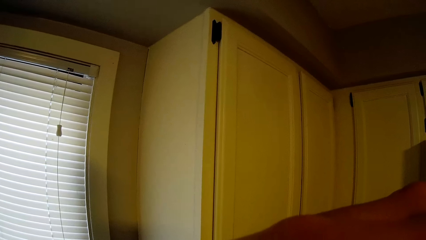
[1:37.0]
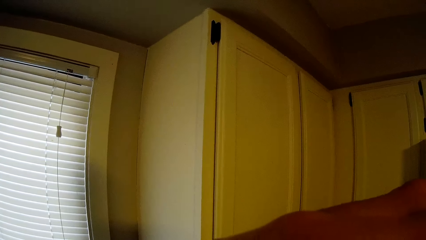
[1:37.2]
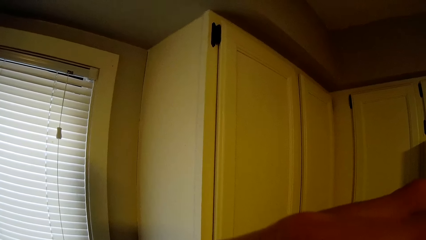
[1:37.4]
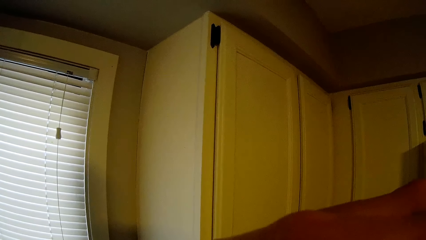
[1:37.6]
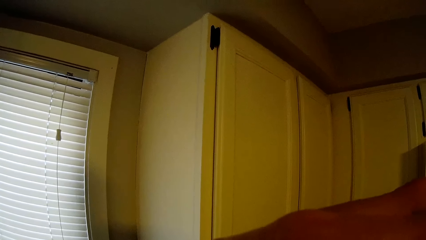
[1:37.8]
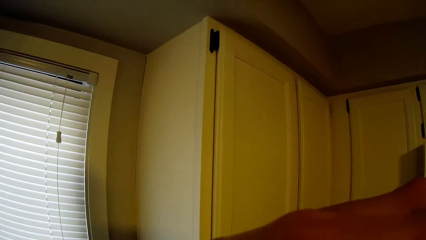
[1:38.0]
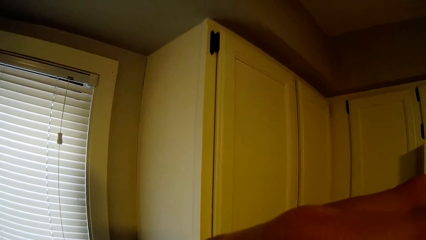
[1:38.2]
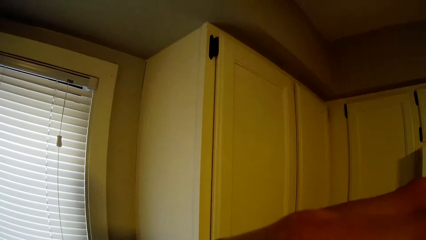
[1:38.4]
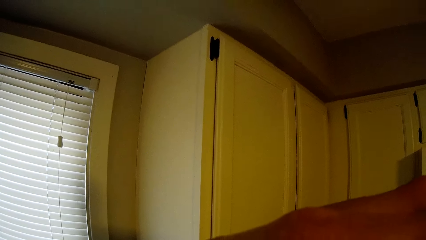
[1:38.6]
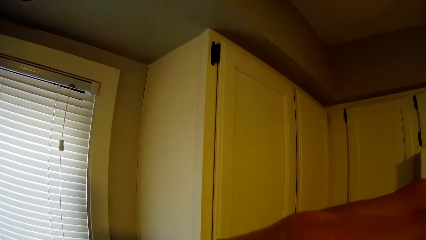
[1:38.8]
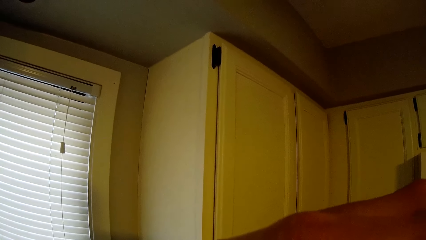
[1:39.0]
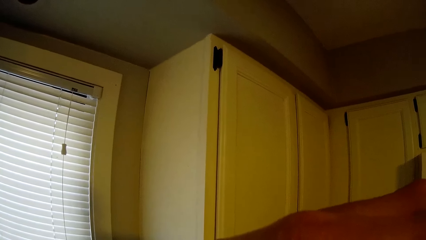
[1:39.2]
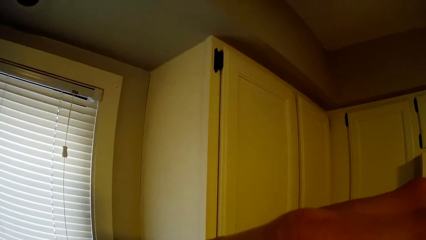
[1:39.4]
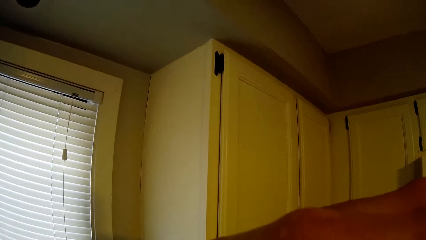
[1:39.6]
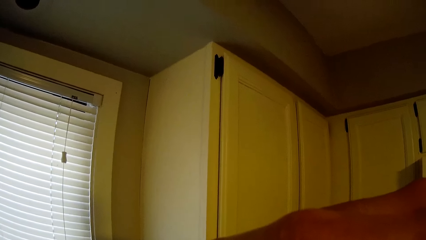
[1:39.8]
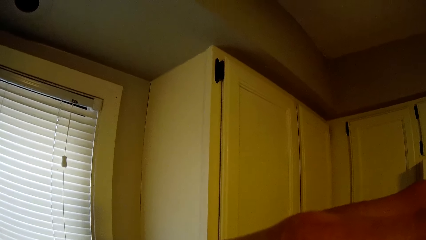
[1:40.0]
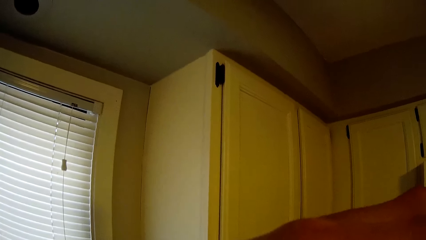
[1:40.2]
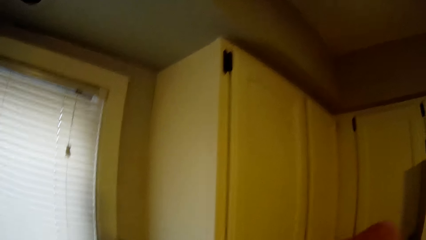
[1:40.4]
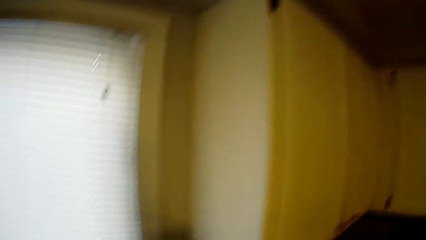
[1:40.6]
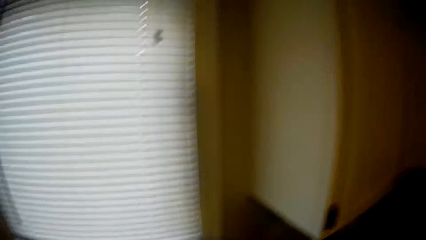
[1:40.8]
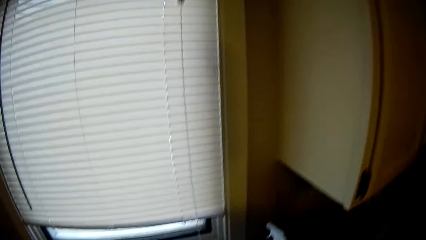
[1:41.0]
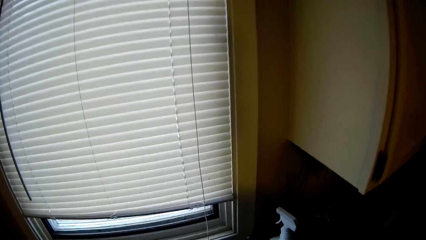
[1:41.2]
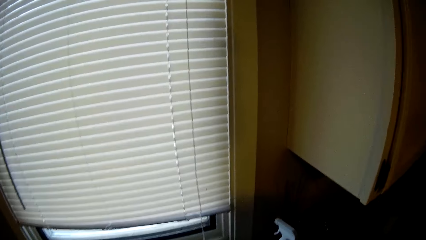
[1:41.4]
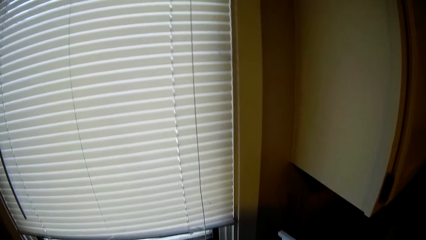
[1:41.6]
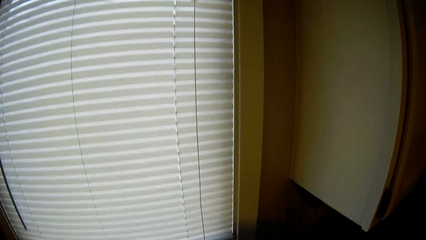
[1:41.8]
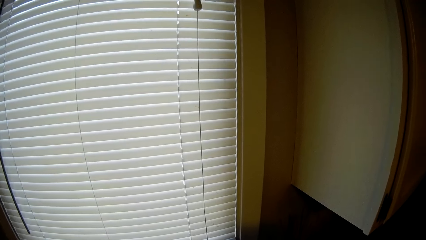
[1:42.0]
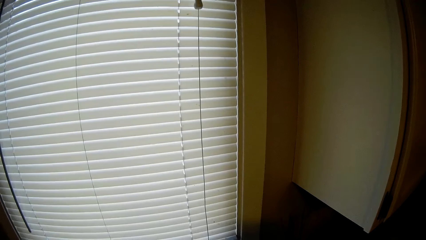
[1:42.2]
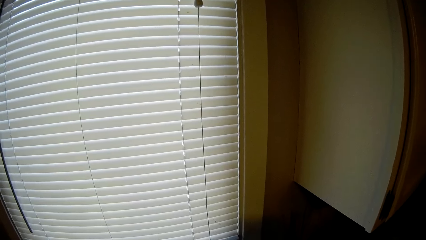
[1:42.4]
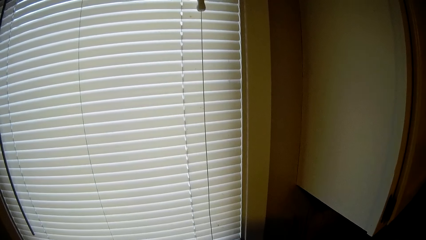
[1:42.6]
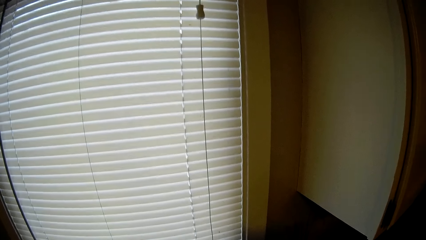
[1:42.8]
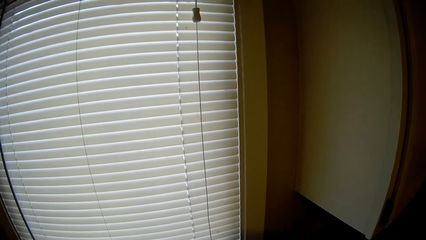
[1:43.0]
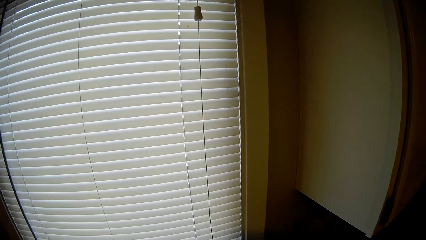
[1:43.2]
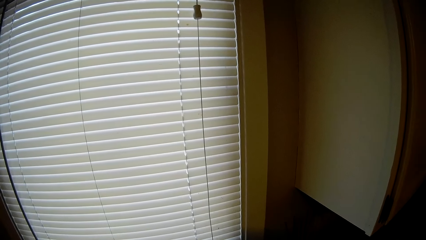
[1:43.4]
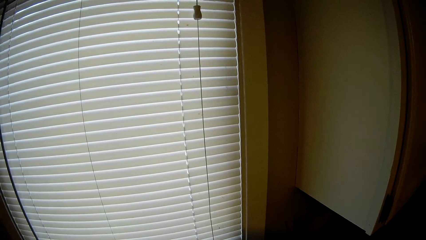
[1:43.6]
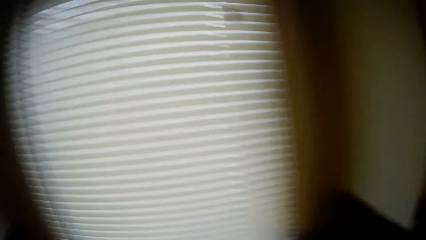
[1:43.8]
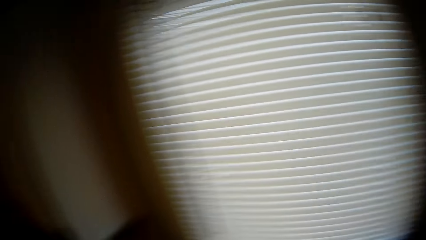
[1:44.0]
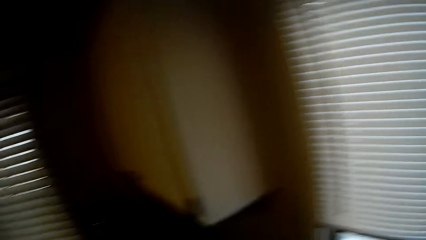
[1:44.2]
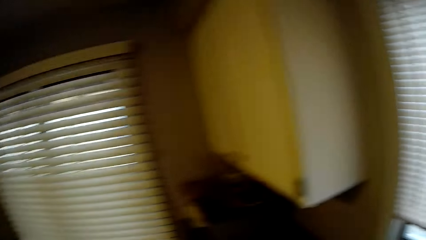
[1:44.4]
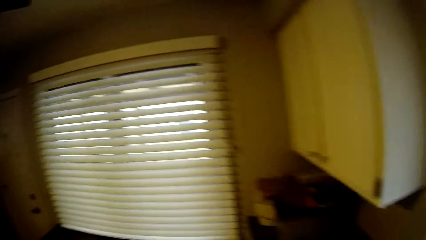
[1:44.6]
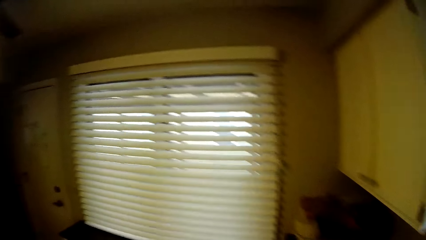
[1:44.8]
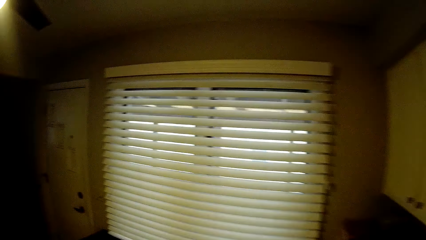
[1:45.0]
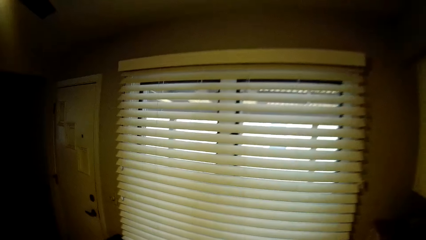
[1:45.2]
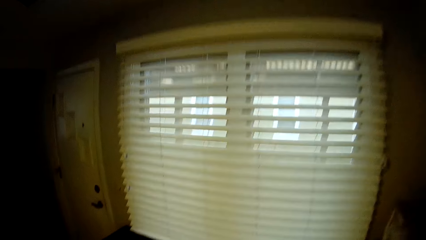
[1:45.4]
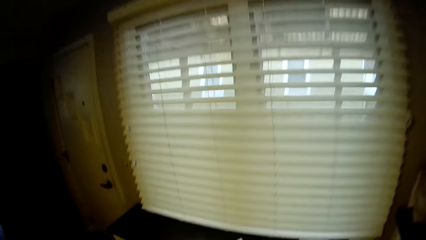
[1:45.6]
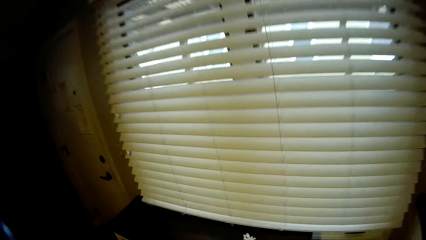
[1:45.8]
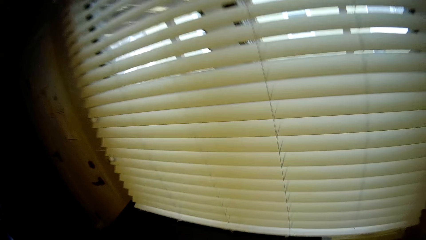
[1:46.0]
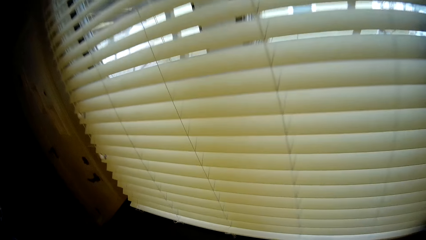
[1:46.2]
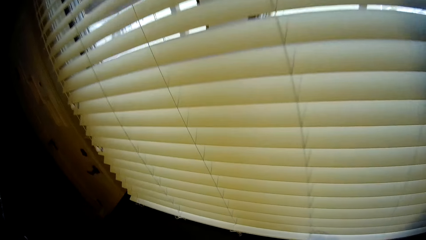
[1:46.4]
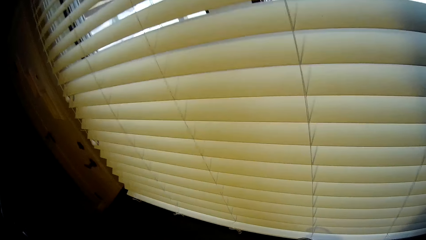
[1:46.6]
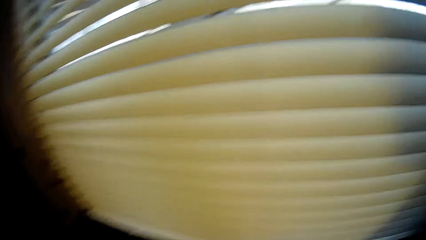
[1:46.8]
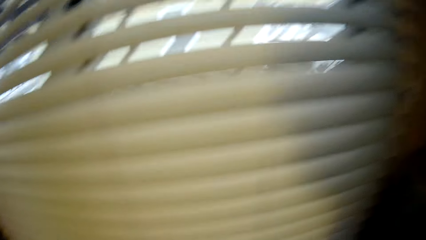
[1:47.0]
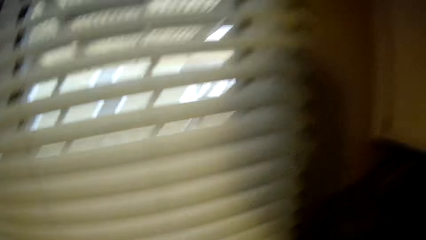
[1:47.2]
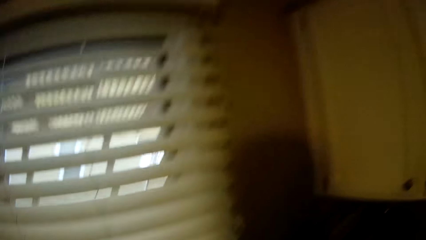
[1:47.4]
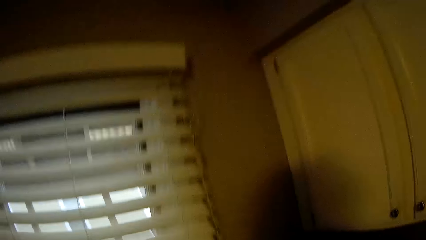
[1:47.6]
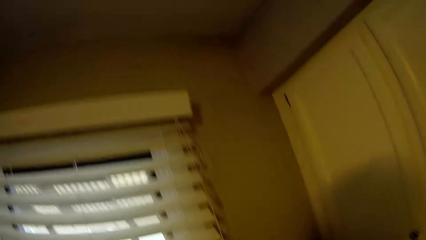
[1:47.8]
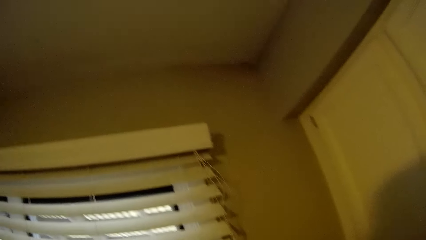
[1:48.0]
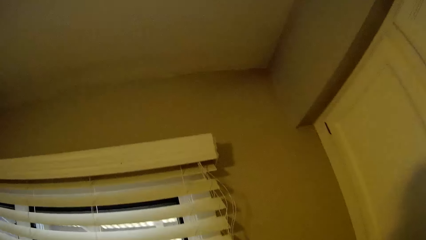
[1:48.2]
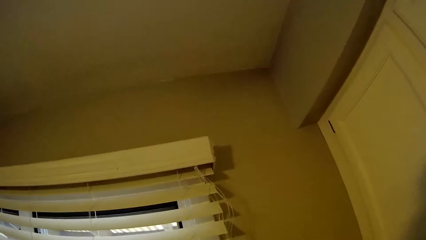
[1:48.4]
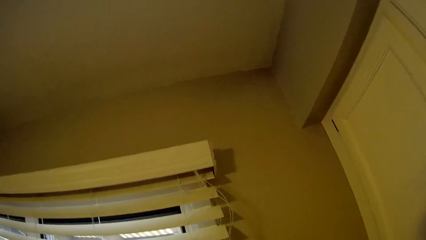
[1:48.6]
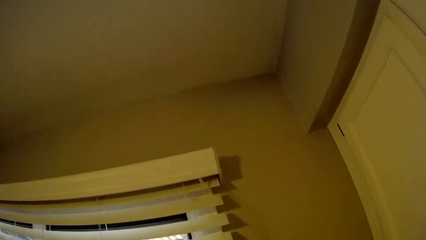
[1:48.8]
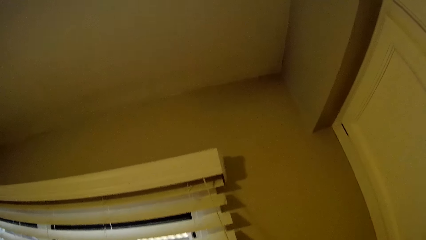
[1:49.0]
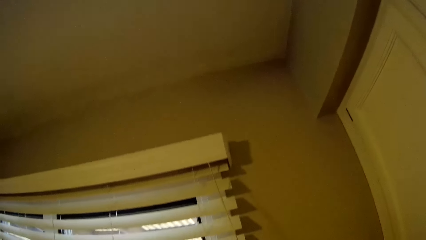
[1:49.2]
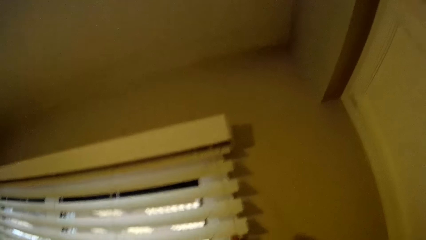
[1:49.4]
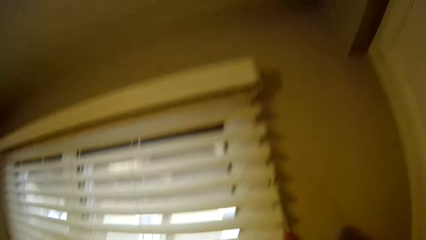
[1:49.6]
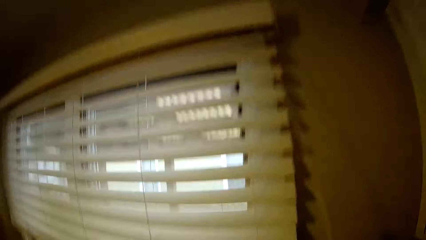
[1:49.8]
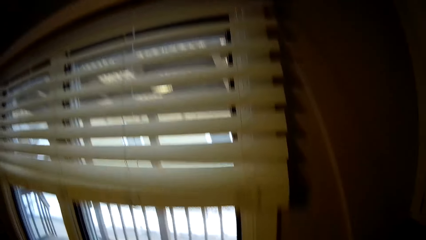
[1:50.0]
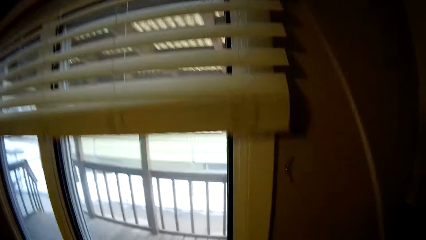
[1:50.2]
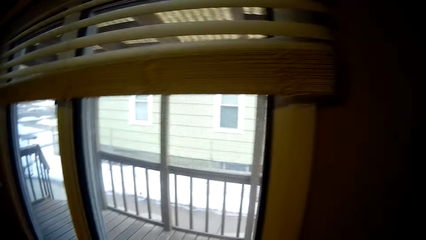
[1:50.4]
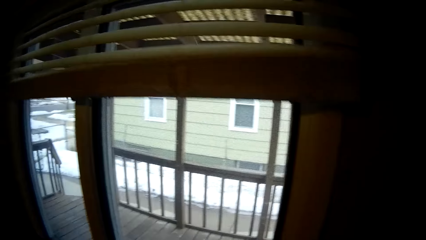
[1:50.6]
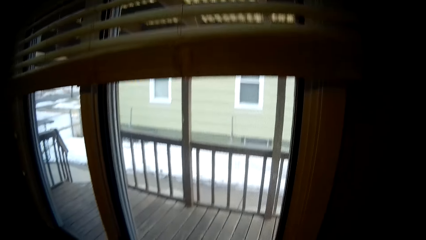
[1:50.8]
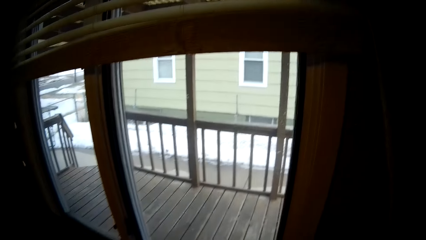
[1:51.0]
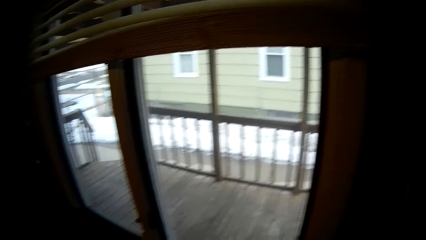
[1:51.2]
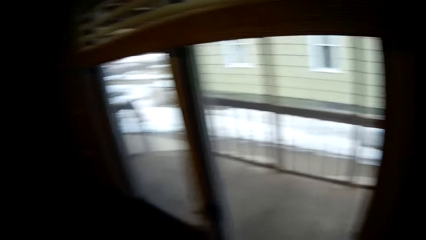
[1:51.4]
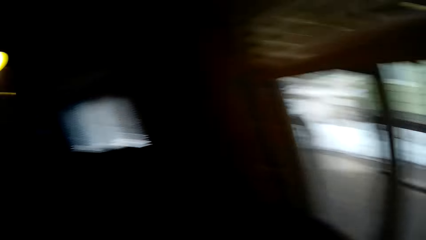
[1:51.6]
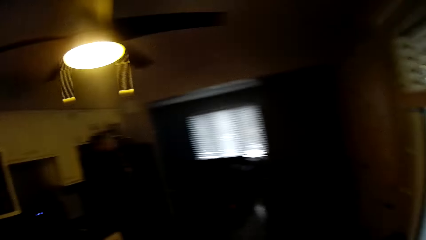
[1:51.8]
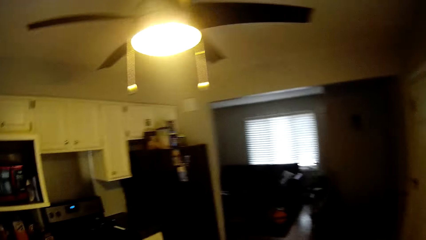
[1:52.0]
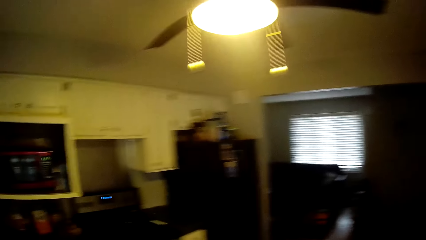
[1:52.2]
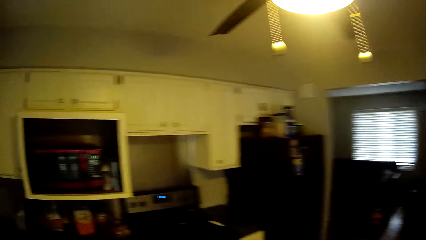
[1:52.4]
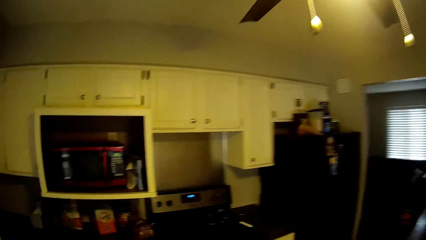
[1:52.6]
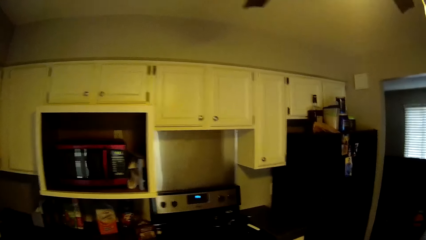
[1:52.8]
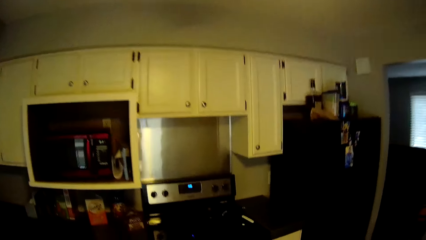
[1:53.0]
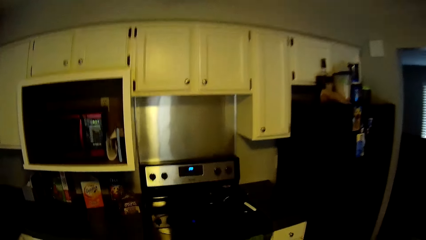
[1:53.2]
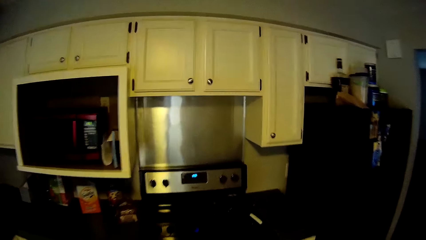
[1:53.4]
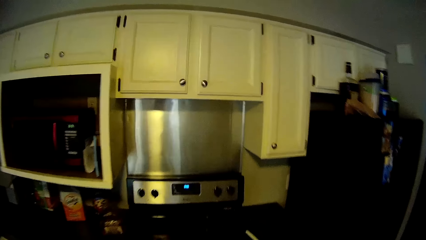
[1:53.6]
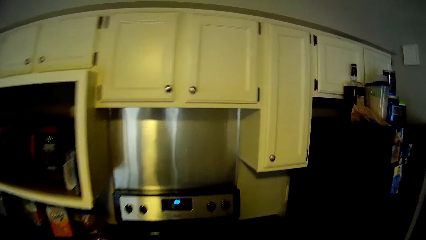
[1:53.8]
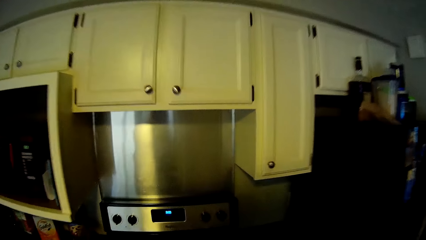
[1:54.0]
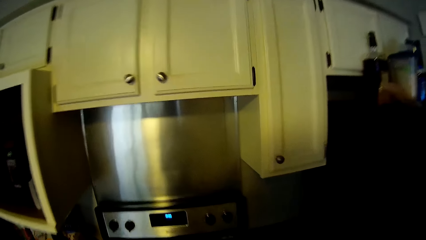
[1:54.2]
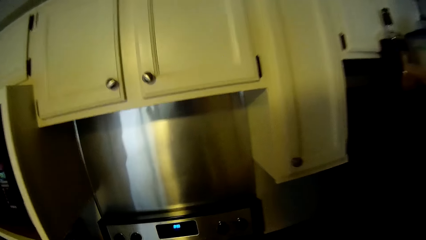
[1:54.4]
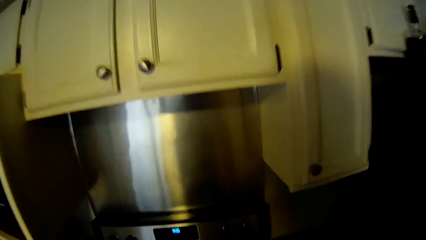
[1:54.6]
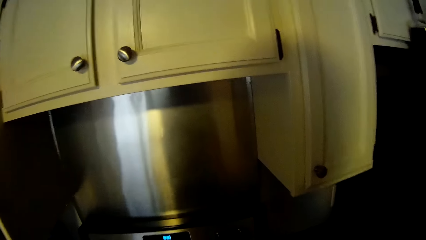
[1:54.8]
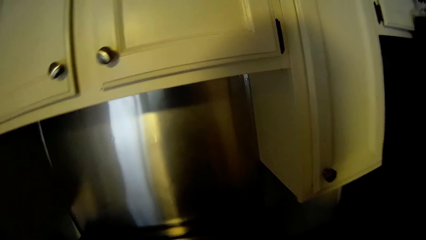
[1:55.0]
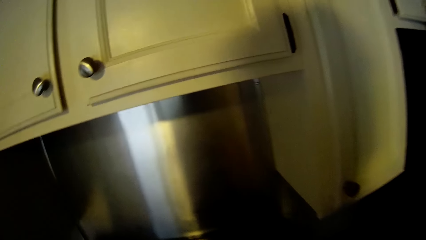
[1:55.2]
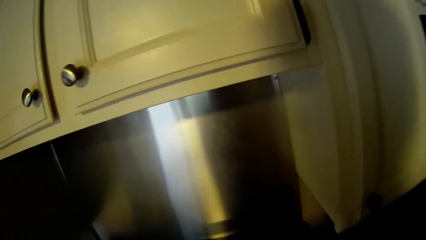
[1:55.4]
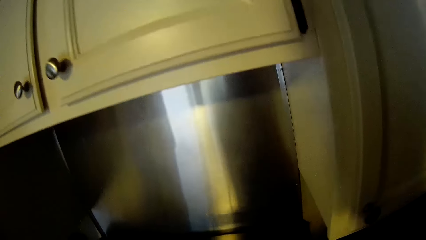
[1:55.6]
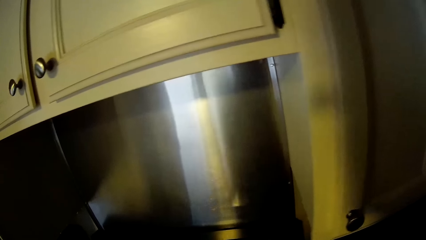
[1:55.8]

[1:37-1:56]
The camera wearer moves a hand downwards. He looks around. He walks around. He looks around. He pulls the rope of a window blind with his right hand. He moves the window blind upwards. He walks around.
